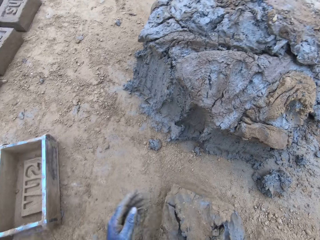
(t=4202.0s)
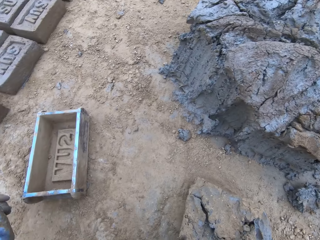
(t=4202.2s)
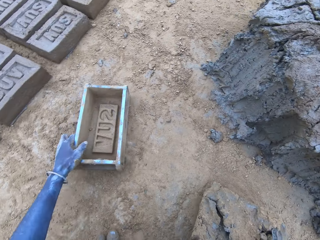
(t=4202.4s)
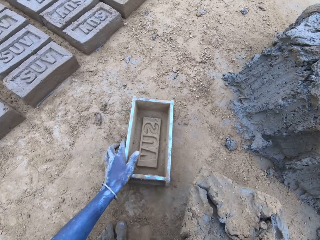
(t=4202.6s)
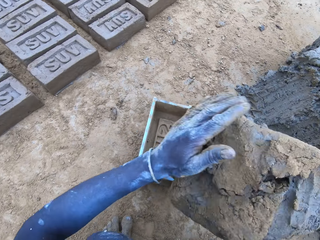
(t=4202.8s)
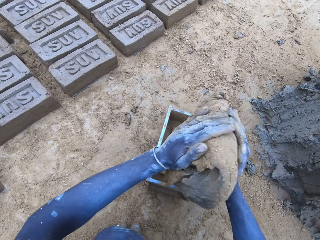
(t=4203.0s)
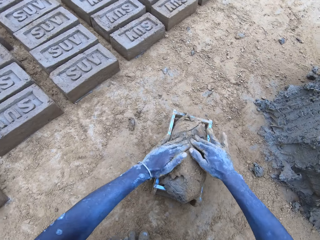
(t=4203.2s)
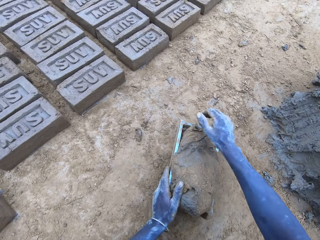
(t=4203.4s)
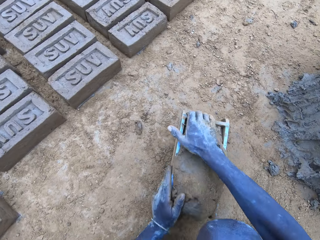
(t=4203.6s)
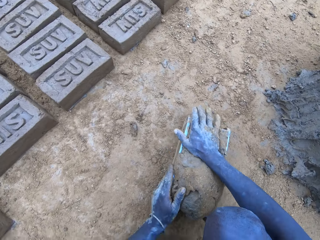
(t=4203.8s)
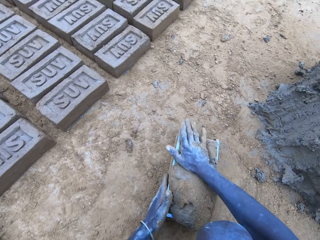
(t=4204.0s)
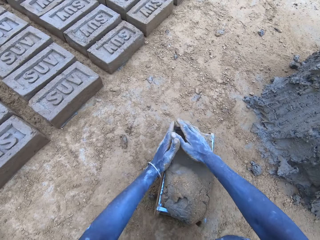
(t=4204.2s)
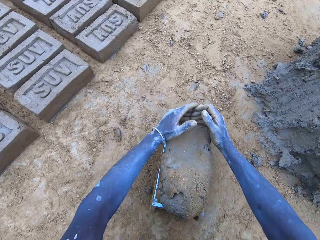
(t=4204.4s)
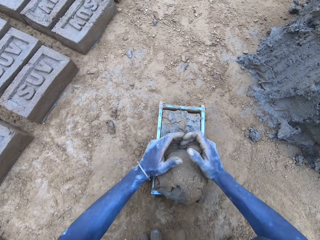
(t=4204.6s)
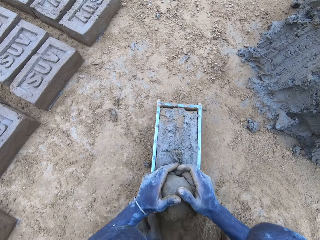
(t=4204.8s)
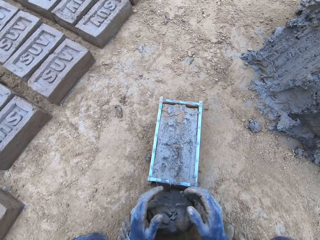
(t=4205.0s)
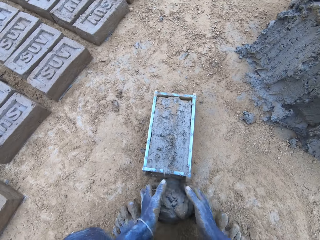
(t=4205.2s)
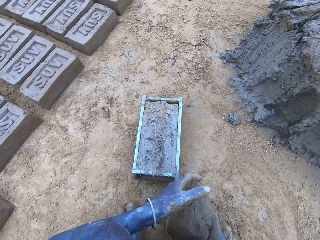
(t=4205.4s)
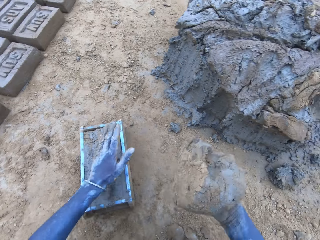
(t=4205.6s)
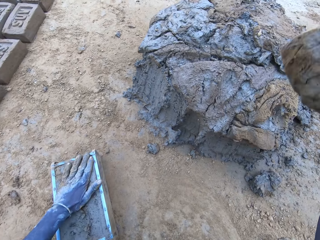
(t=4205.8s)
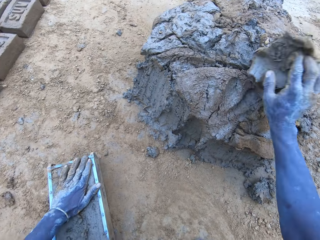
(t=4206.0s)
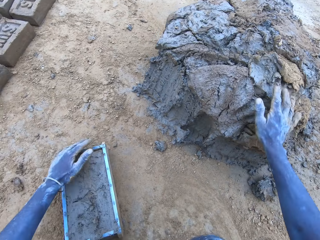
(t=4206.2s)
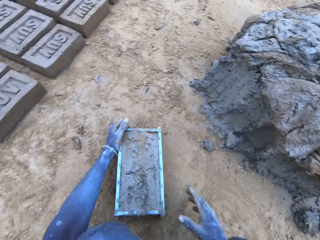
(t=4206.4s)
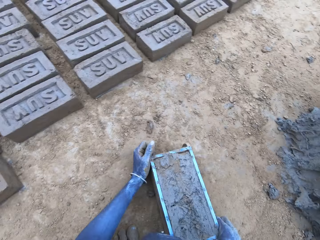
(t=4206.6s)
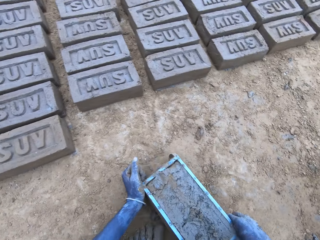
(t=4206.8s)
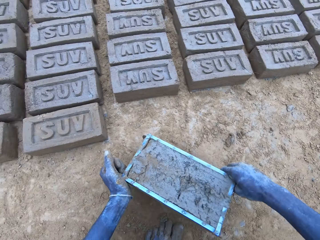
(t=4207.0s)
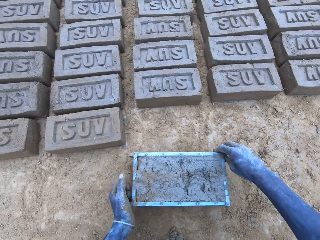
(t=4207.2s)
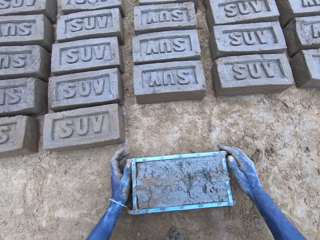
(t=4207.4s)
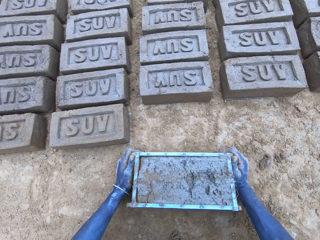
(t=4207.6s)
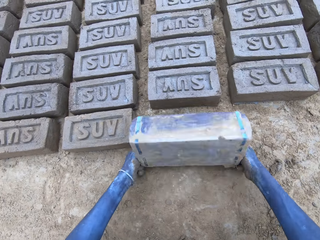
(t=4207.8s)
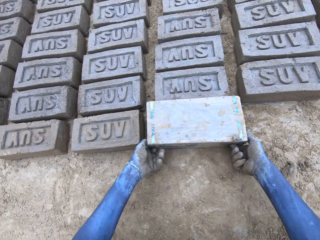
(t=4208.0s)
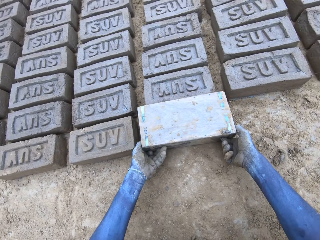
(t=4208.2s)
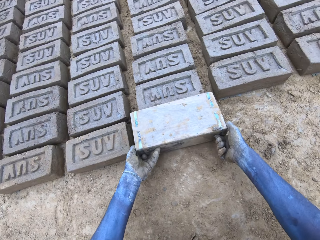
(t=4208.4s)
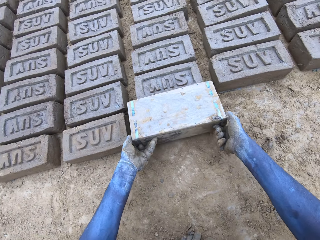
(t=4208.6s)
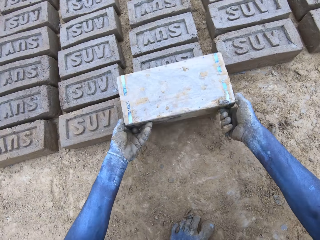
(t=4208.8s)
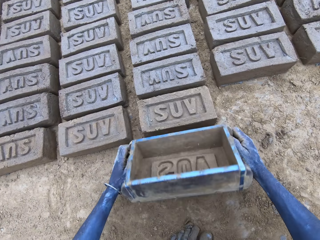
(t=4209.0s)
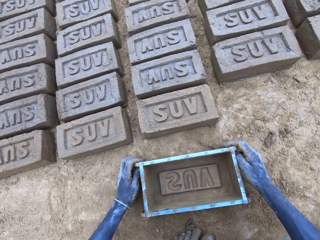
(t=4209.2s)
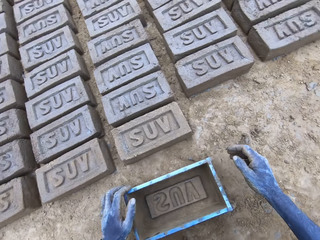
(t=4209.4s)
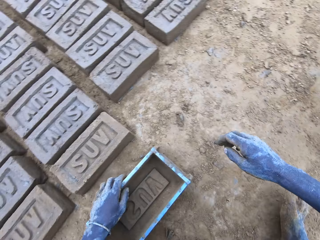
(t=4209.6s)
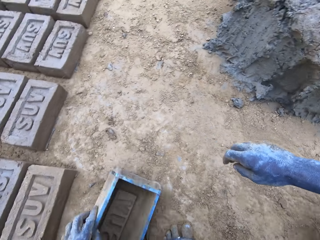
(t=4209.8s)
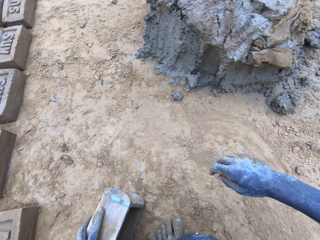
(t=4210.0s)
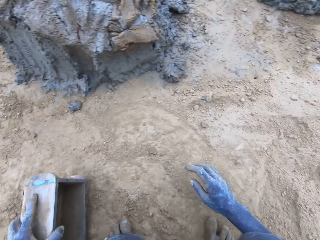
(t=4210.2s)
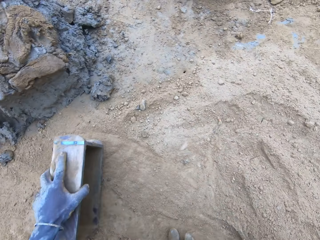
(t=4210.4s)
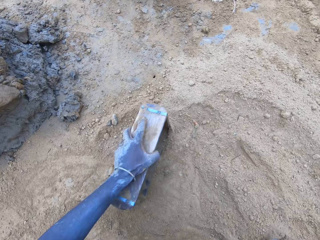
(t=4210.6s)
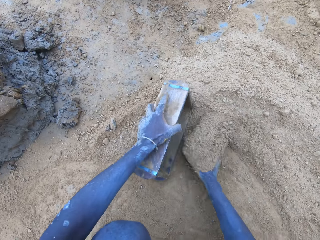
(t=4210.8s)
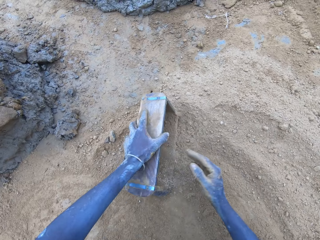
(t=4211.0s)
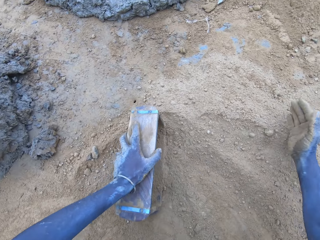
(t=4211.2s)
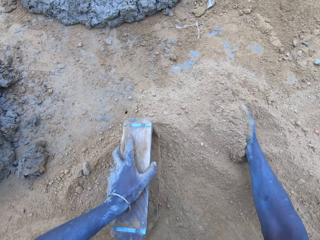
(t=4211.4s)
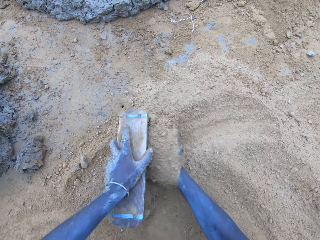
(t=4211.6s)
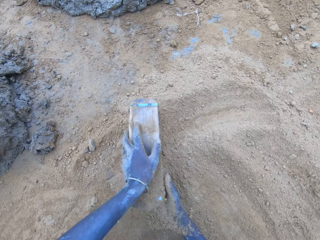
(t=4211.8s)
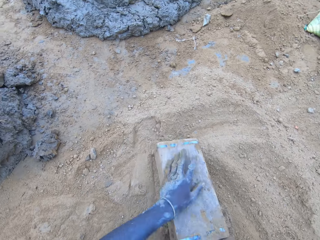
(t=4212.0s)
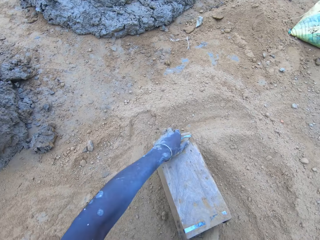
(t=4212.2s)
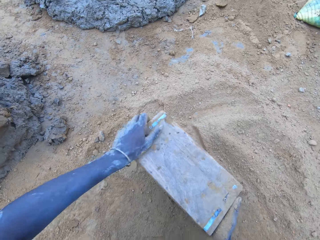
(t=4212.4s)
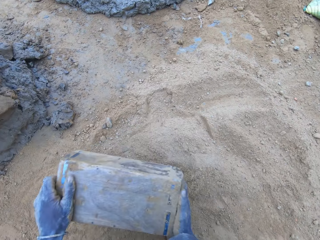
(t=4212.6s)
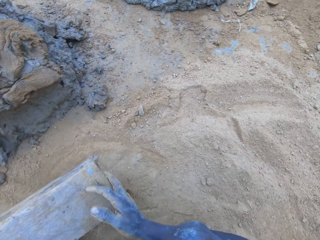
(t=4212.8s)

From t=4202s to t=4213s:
The camera wearer drops the mud in the brick mold. They reduce the mud and drop it. They put the brick on the ground. They put soil in the brick mold.

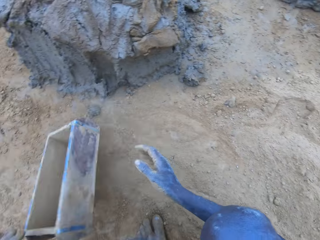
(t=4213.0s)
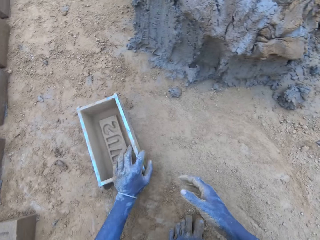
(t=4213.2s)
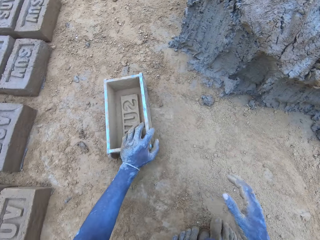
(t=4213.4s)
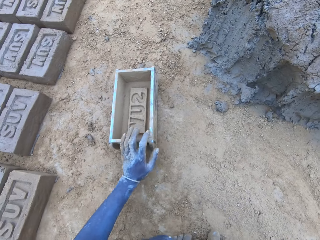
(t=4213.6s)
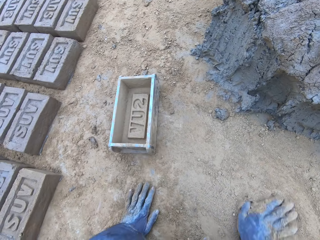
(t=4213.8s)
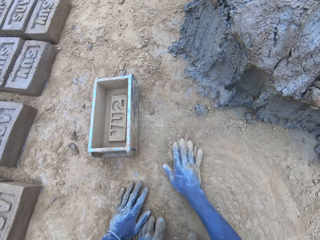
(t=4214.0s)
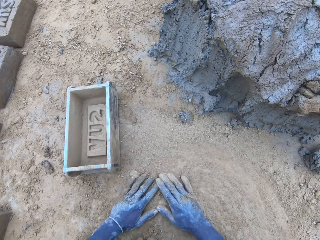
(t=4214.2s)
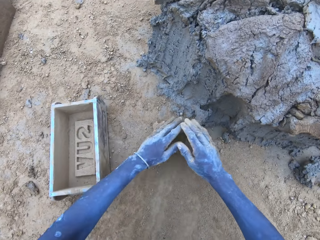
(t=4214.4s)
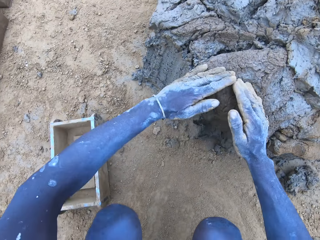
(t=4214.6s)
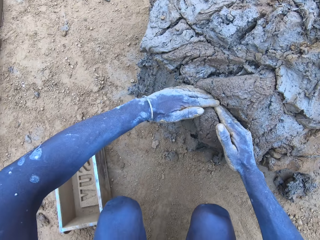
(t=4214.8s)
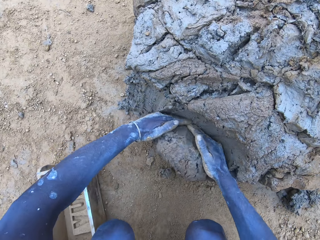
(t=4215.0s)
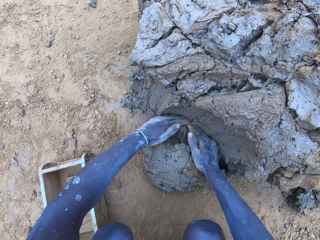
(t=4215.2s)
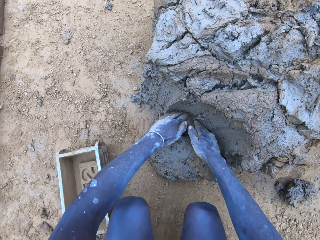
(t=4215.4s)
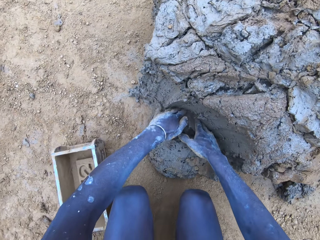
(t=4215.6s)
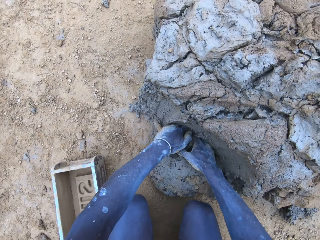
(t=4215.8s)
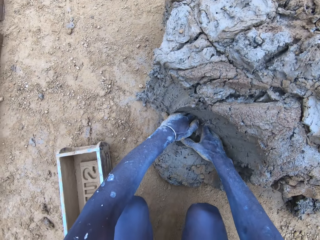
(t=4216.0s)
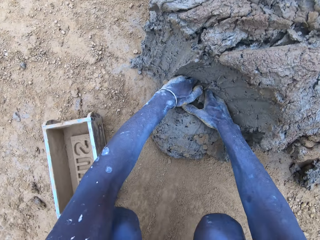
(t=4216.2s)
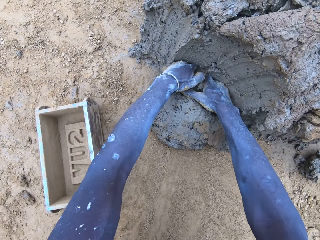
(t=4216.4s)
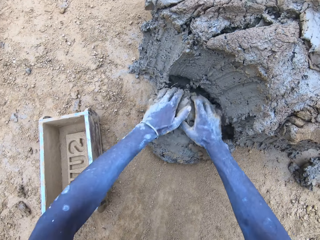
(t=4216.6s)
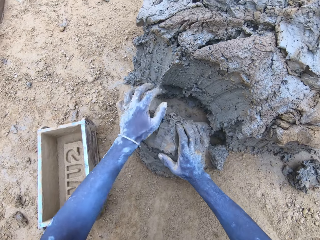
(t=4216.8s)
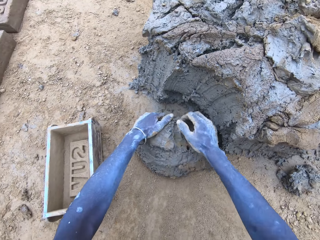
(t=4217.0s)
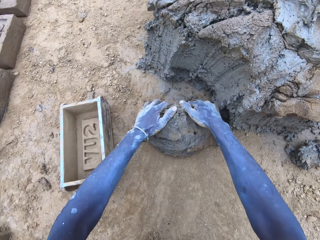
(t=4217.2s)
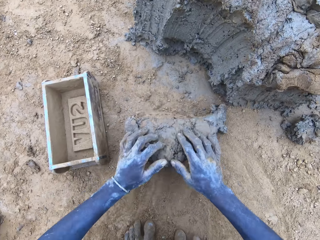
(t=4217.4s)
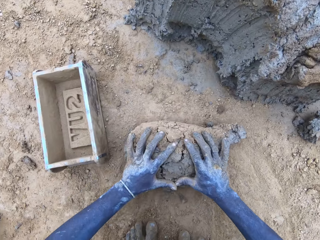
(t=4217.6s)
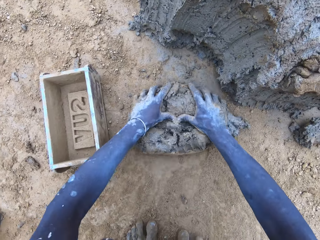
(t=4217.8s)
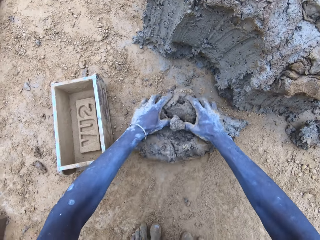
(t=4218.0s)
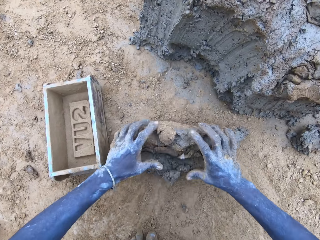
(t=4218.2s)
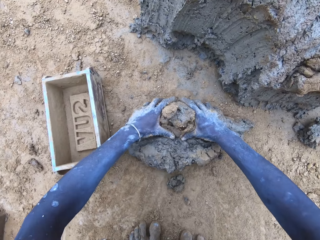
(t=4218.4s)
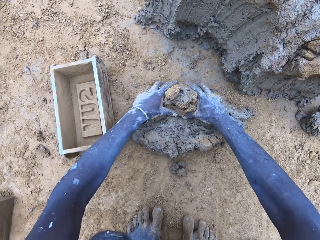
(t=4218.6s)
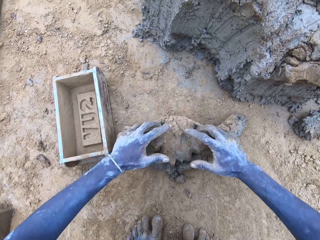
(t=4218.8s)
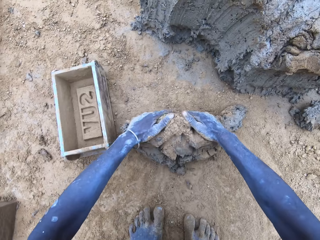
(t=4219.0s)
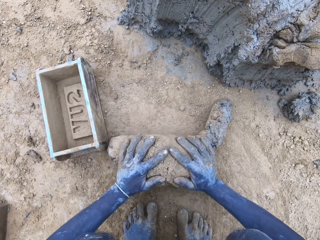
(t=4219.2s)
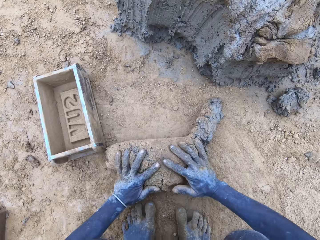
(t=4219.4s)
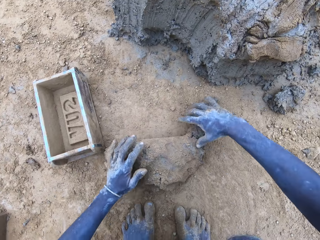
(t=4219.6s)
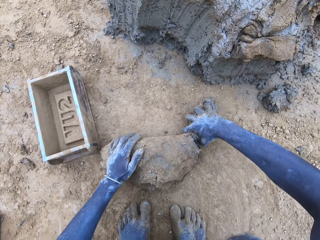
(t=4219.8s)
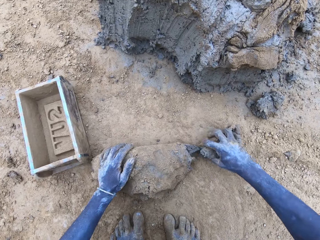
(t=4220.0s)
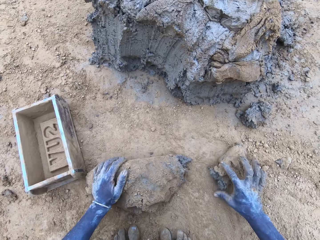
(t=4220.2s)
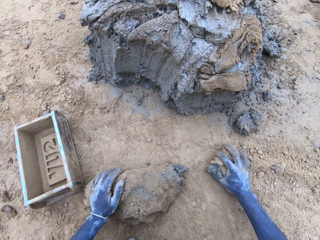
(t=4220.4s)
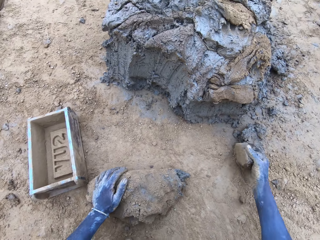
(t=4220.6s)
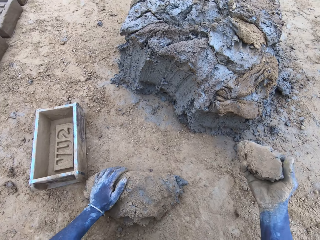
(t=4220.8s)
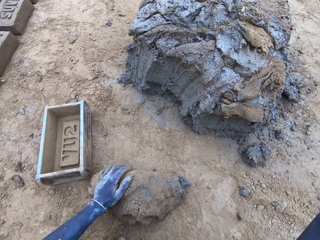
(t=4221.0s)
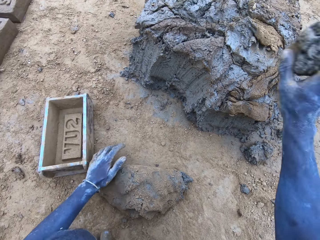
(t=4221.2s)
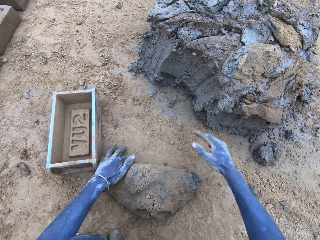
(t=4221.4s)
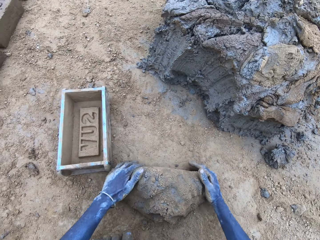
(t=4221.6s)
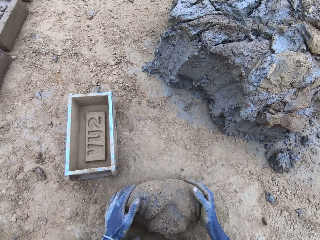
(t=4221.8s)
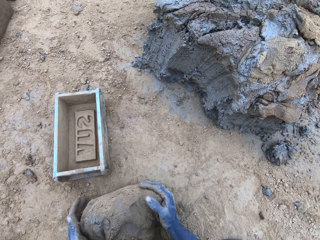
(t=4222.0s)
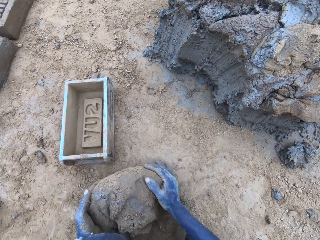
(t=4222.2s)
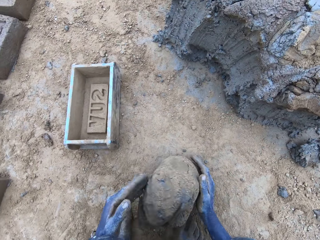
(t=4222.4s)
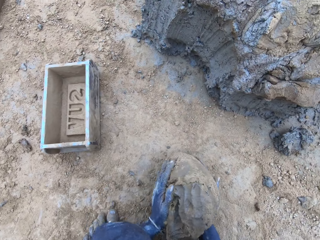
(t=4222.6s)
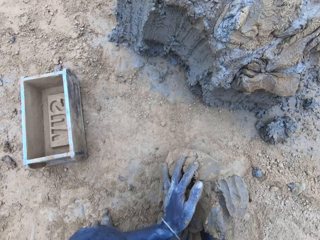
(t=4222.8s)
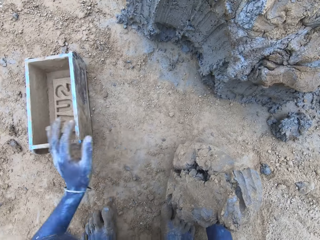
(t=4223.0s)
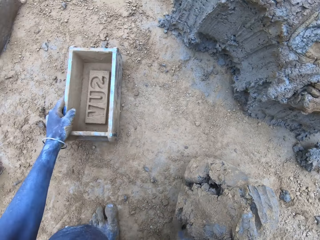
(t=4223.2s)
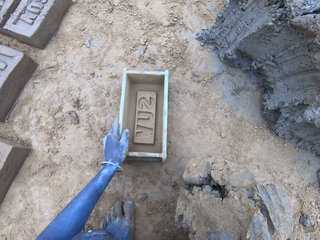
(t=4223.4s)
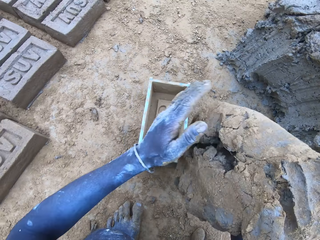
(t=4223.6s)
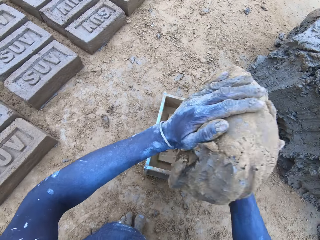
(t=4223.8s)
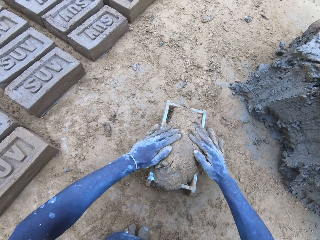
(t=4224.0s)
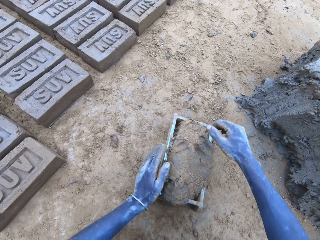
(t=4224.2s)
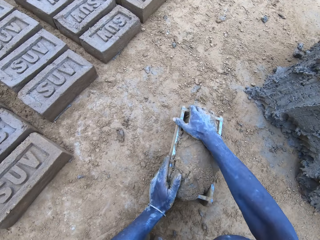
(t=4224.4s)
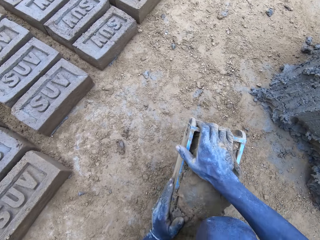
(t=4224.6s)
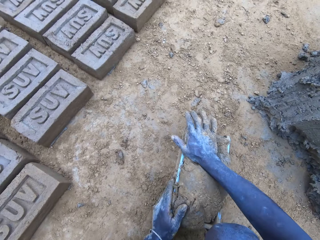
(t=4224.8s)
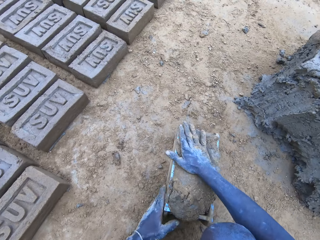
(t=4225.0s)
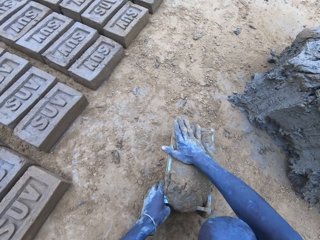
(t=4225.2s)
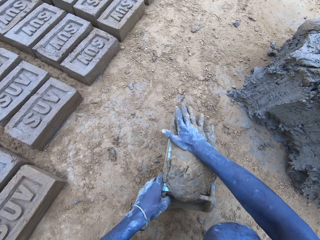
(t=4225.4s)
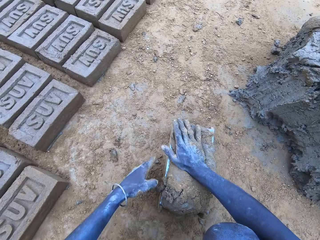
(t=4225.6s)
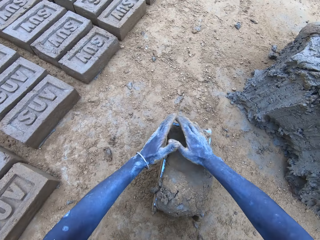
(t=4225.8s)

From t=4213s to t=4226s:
The camera wearer wipes hands on the ground. They cut the mud. They put the mud in something. They mold the mud. They drop the mud in the brick mold.
